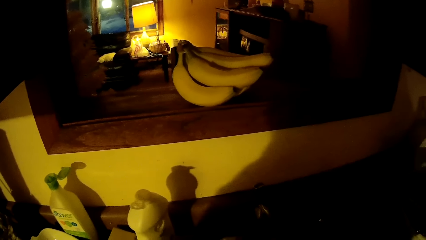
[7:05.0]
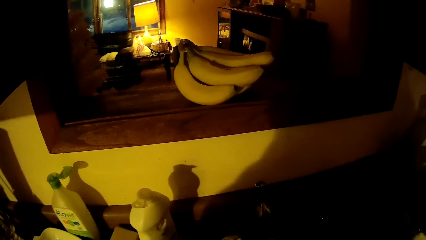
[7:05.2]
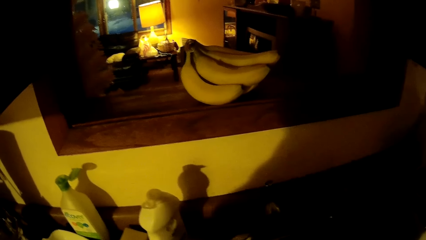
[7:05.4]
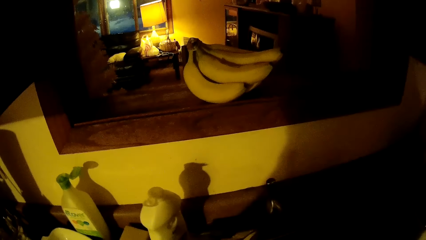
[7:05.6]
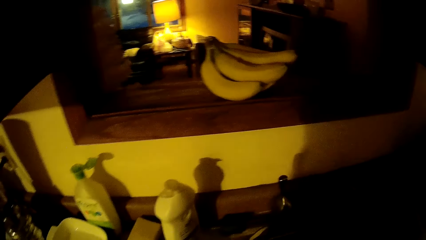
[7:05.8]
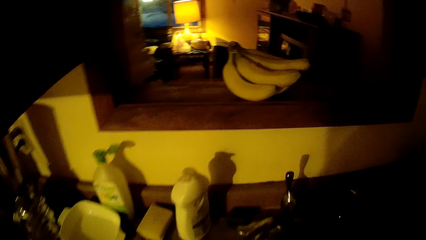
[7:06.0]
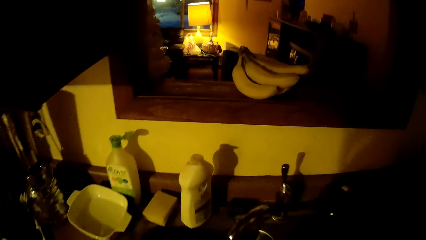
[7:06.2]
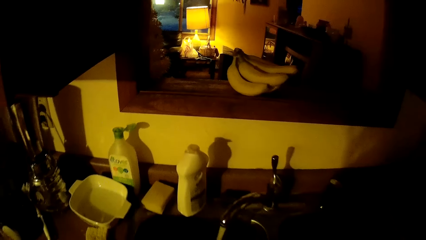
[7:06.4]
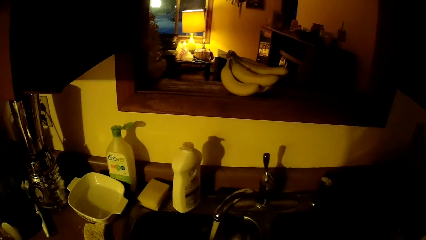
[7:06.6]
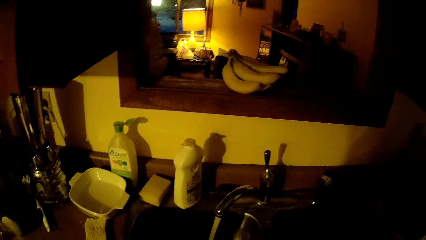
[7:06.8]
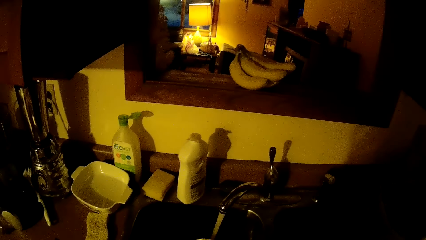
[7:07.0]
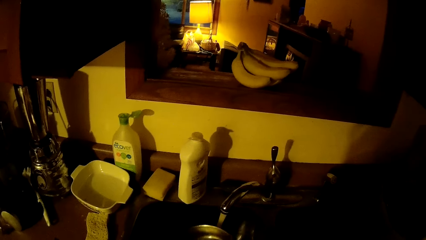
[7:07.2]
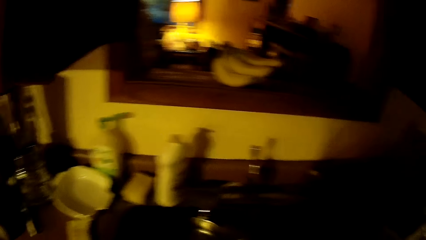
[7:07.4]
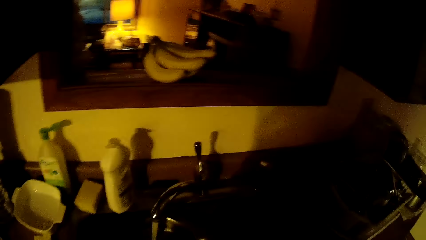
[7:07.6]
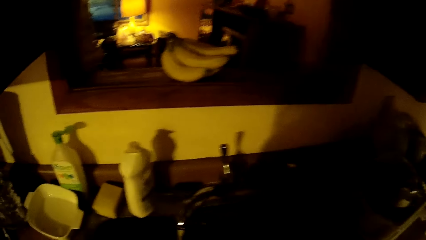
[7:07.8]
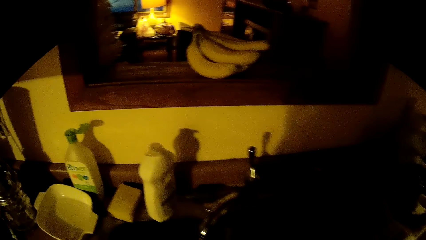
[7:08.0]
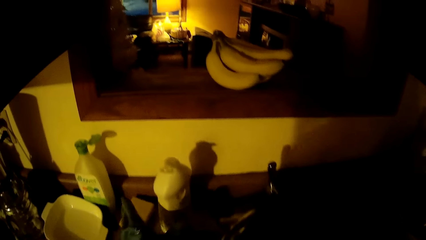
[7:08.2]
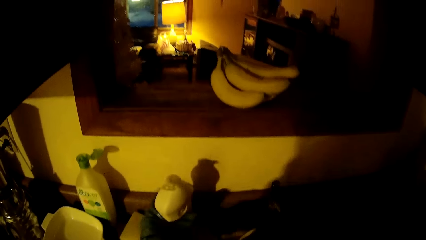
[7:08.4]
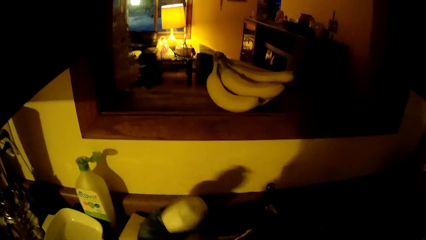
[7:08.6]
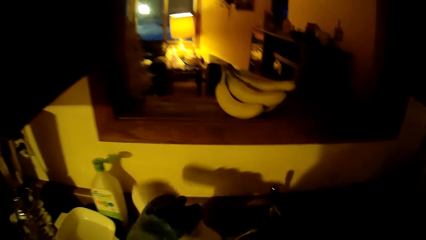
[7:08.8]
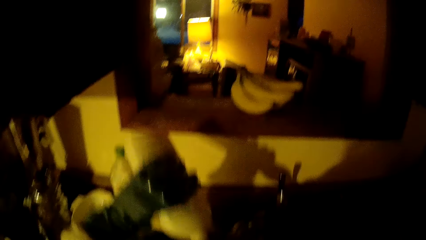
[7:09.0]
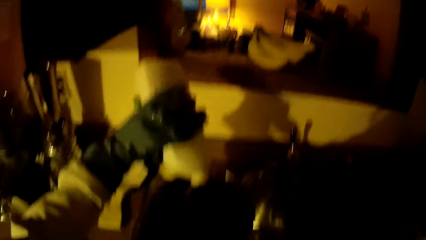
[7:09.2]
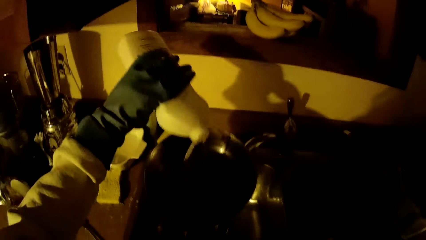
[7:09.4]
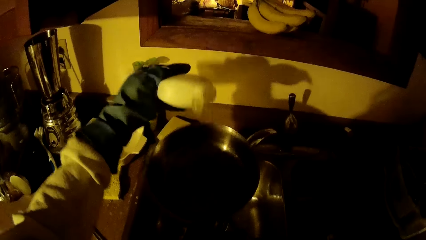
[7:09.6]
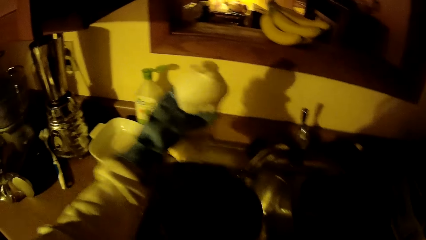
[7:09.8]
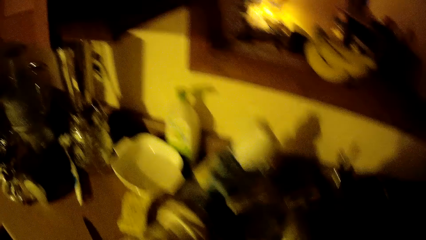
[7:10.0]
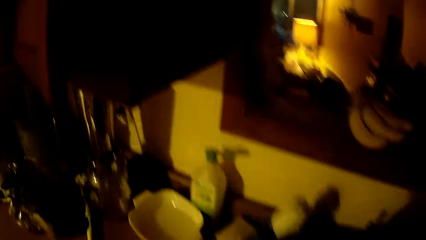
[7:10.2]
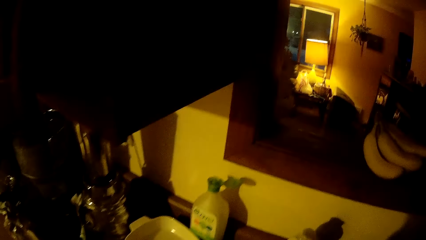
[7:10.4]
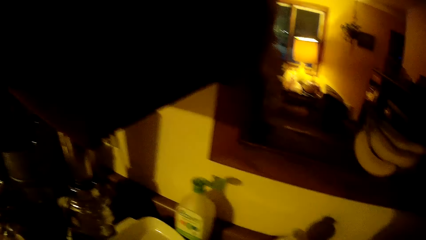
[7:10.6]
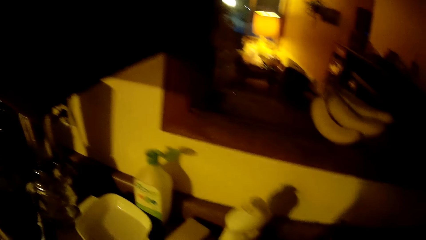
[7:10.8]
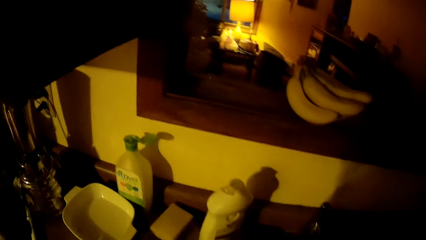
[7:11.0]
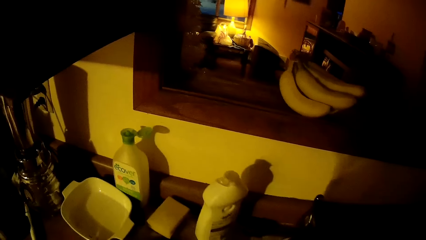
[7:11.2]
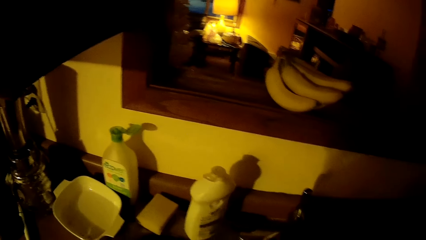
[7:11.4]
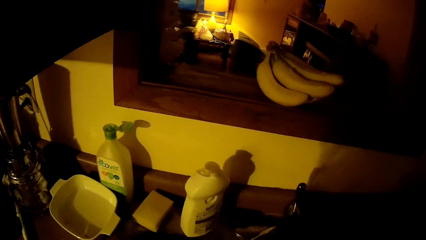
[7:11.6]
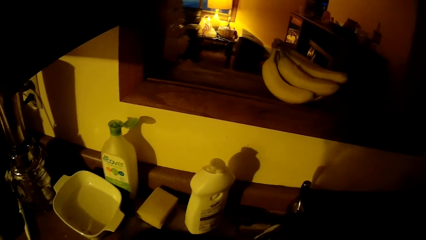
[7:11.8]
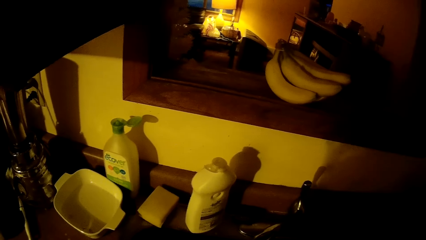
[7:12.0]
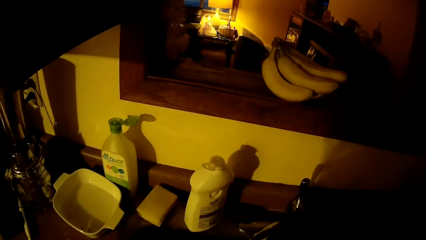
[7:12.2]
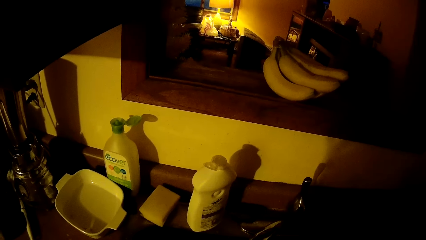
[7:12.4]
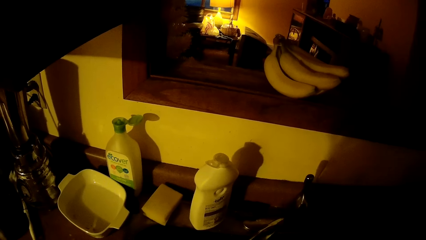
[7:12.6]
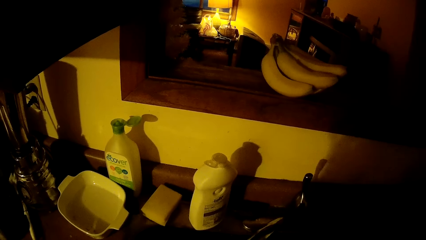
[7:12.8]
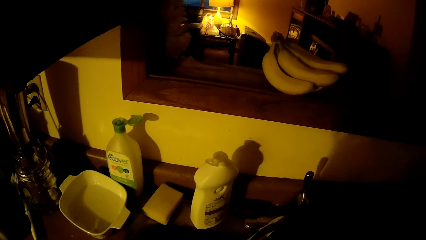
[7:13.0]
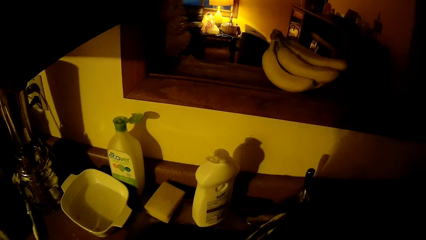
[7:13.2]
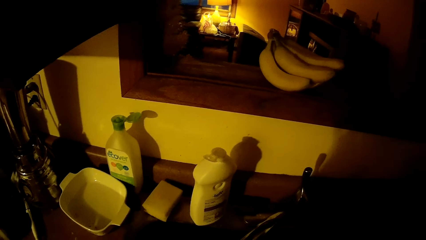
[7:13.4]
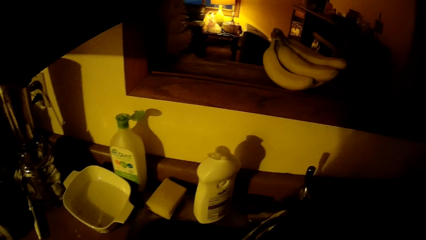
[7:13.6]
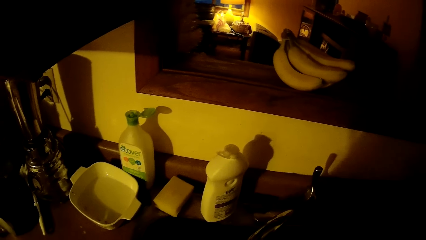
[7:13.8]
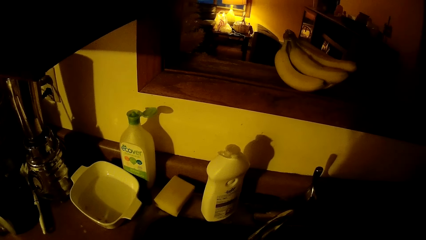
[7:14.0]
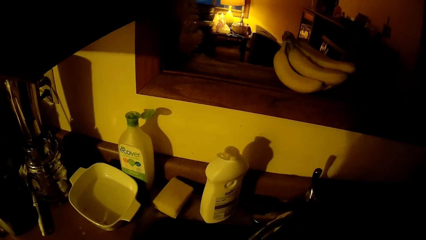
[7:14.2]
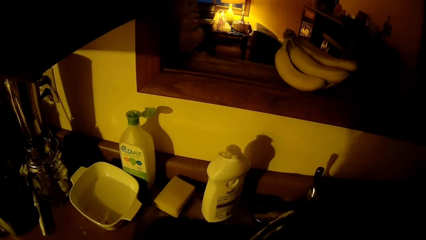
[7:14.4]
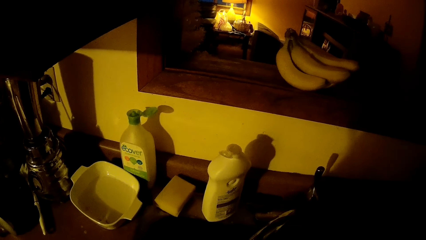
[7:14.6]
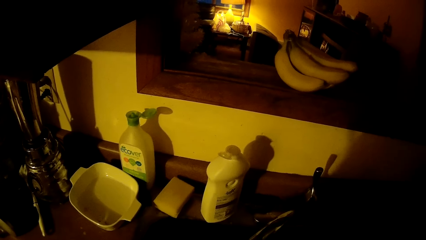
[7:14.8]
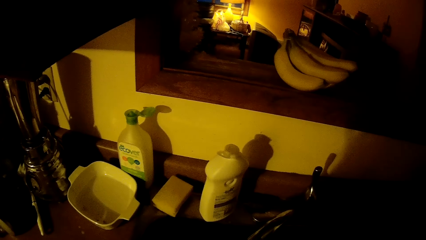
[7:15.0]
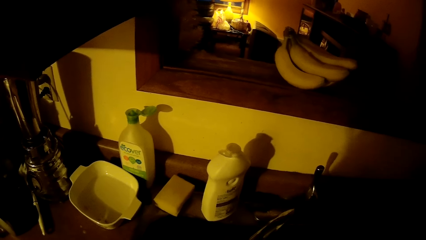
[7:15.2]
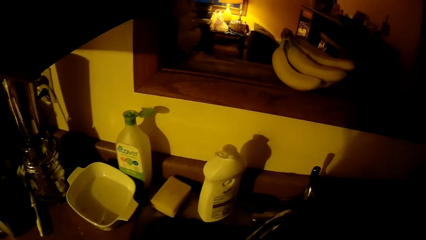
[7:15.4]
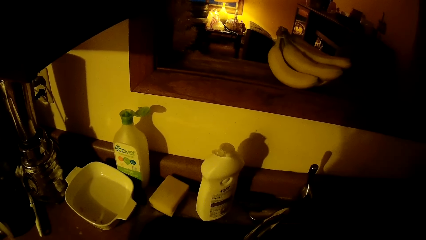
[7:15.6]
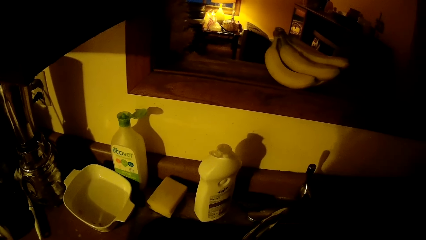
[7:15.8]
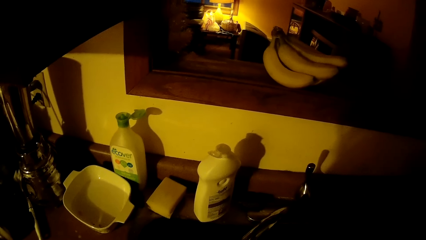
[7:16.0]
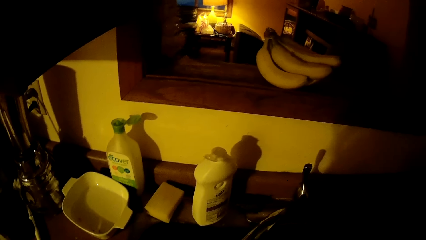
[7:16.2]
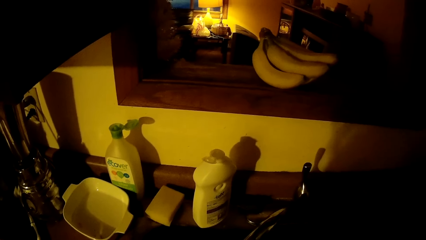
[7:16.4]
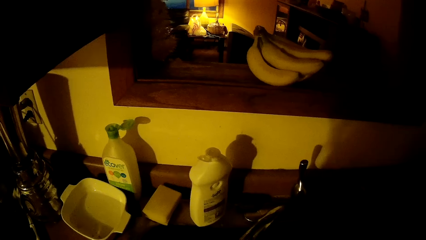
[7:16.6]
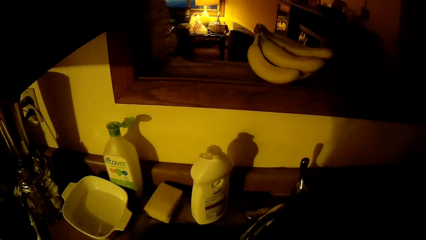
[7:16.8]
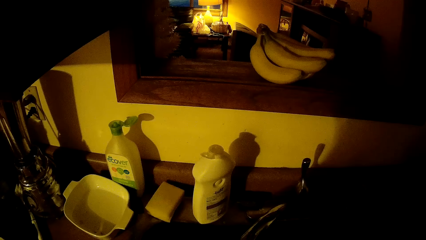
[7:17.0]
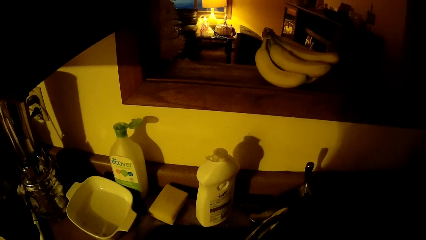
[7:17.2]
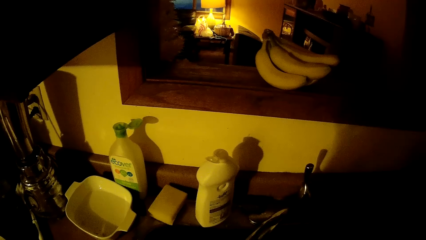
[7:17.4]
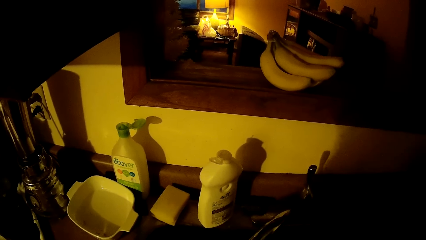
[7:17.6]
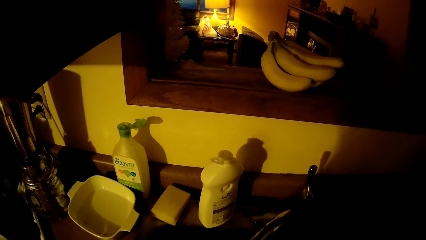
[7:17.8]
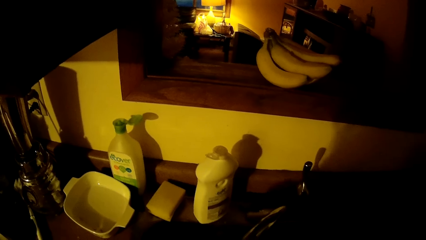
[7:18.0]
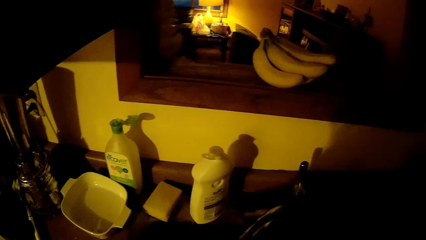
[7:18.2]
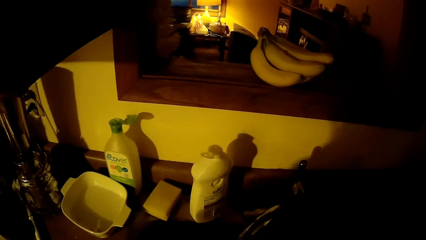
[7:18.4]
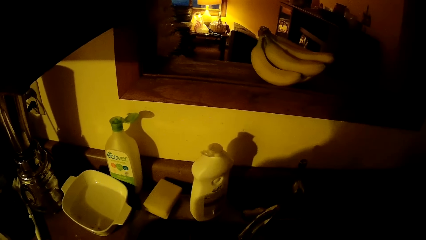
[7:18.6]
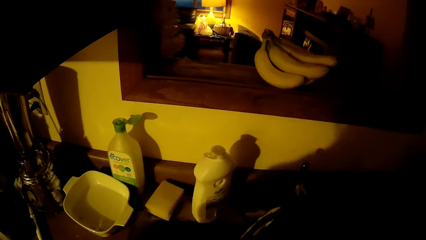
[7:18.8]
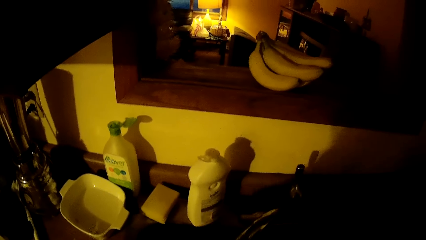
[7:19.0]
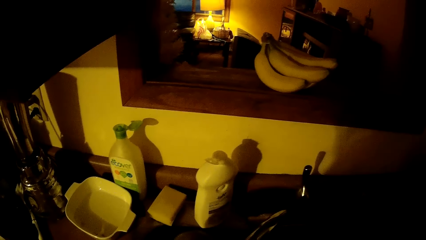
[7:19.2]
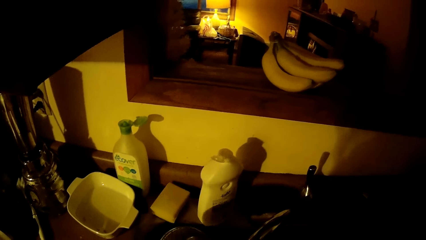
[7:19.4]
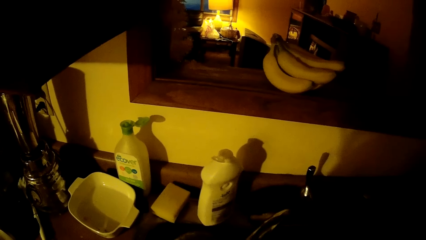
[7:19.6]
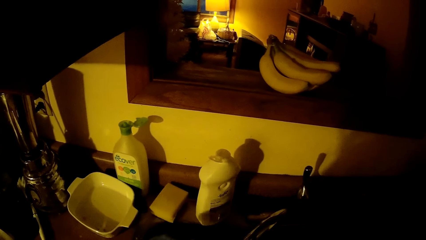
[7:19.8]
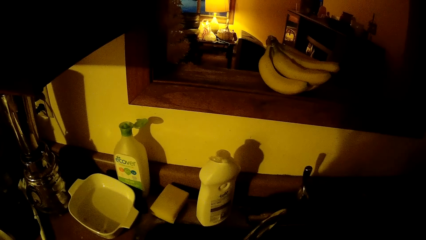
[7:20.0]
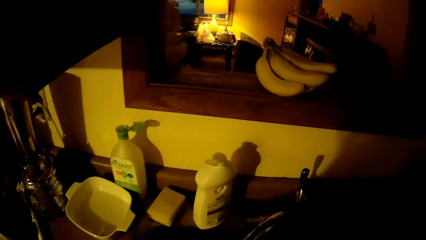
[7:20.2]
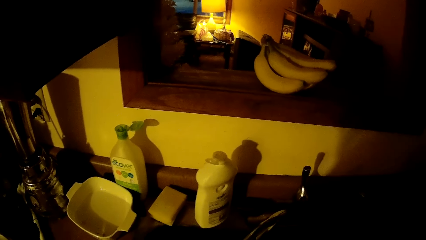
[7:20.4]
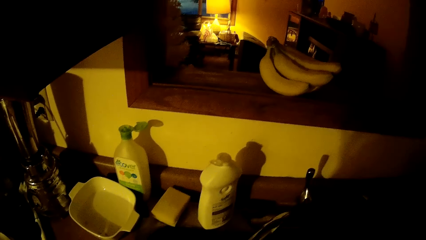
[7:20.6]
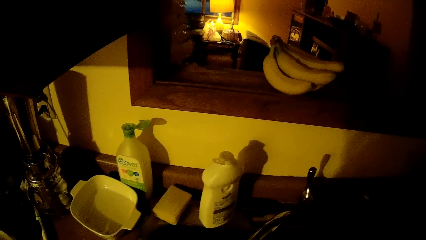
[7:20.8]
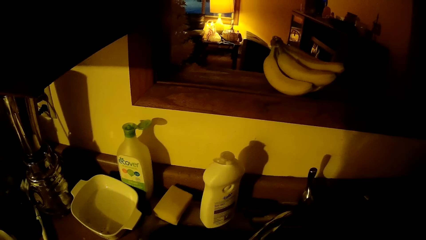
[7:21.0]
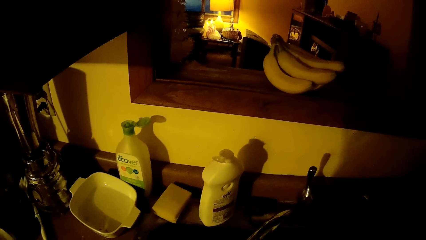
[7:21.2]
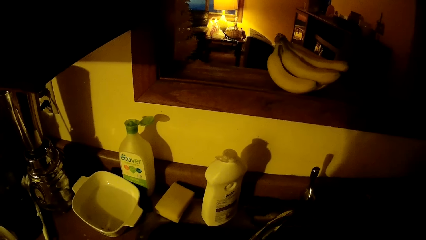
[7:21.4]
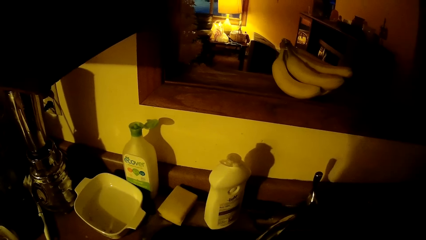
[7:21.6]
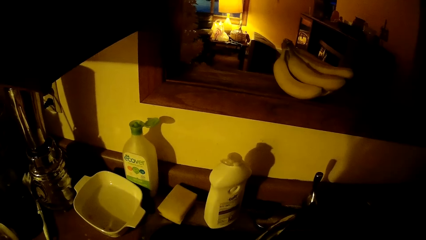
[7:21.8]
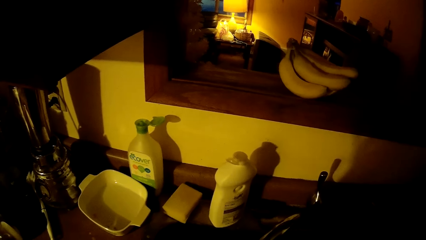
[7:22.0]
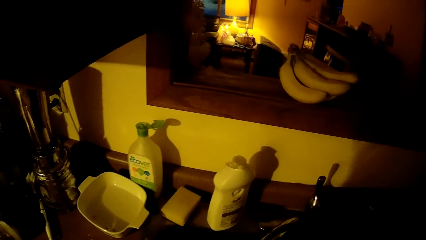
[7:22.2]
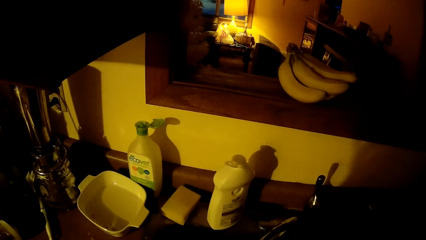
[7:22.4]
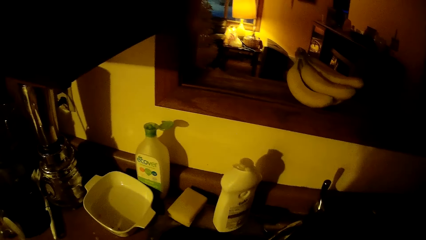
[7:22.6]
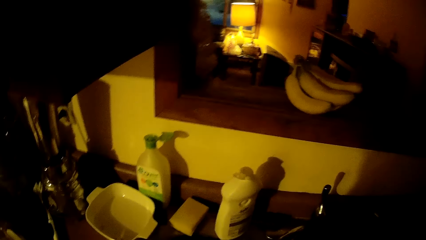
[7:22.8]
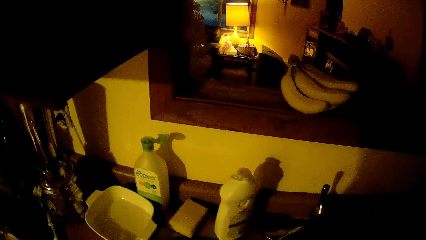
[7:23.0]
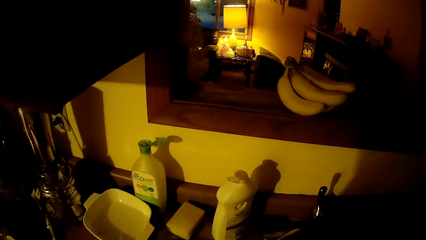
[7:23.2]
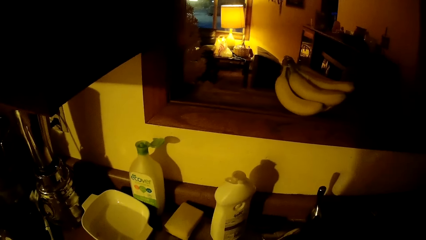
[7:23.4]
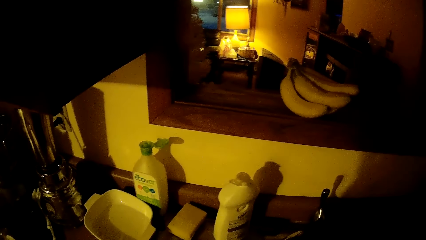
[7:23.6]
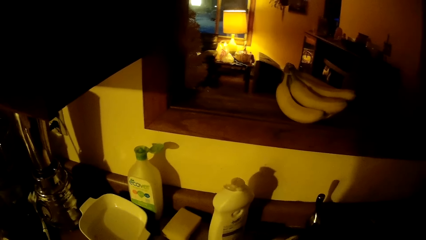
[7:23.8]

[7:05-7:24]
The camera wearer rinses the stainless bowl under the tap with her right hand. She washes the plate. She picks up the liquid soap bottle on the sink with her left hand. She pours liquid soap from the bottle with her left hand into the stainless bowl. She squeezes the bottle. She drops the liquid soap bottle on the sink with her left hand.
